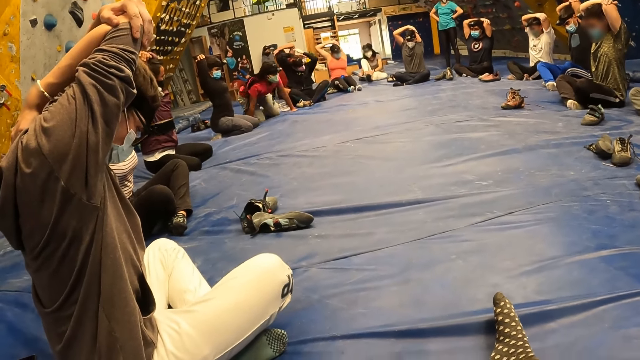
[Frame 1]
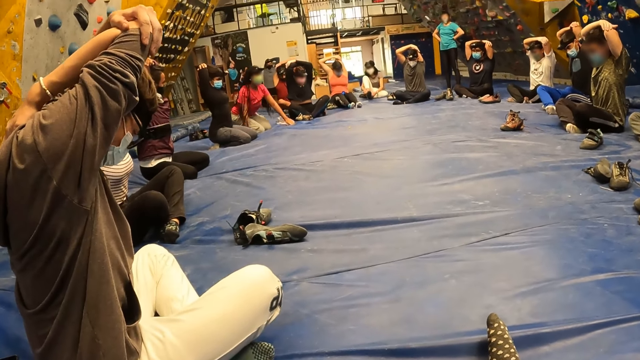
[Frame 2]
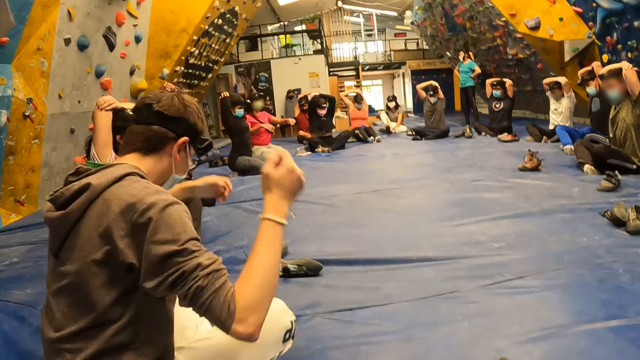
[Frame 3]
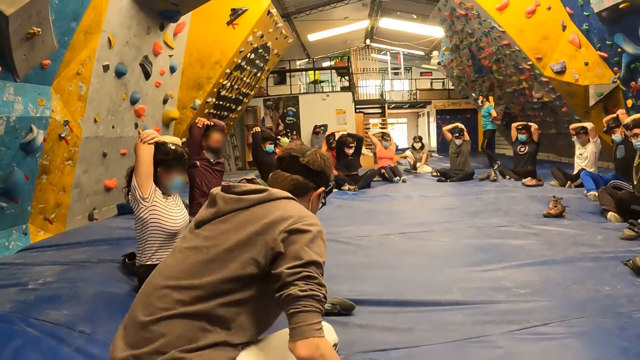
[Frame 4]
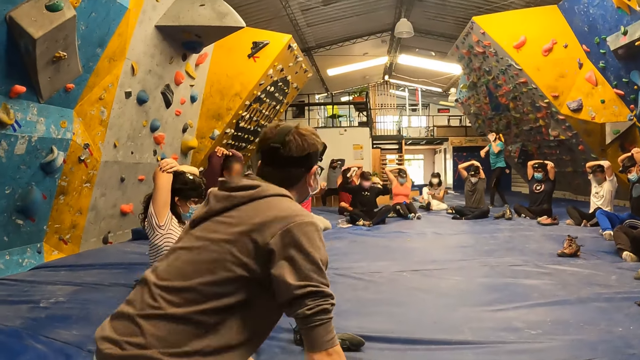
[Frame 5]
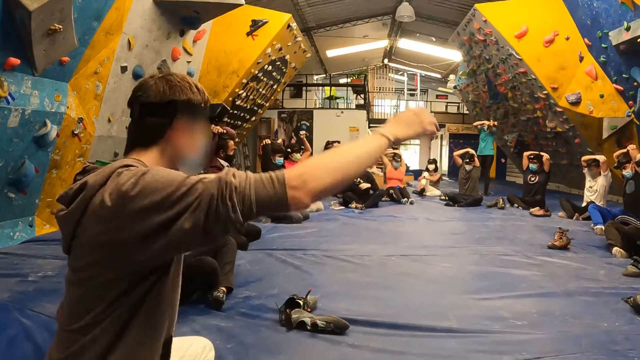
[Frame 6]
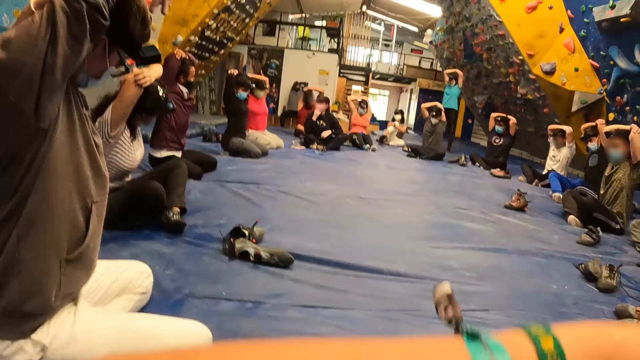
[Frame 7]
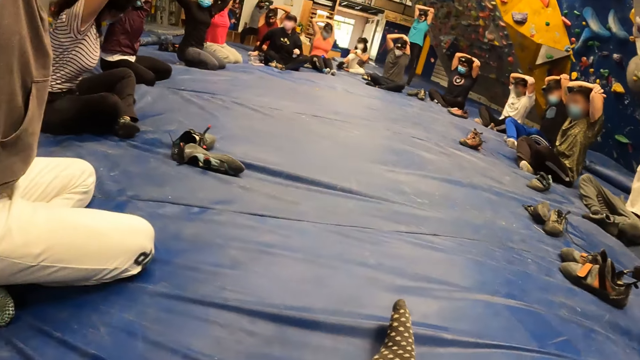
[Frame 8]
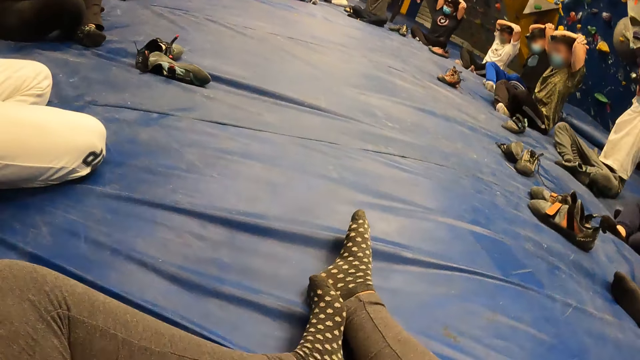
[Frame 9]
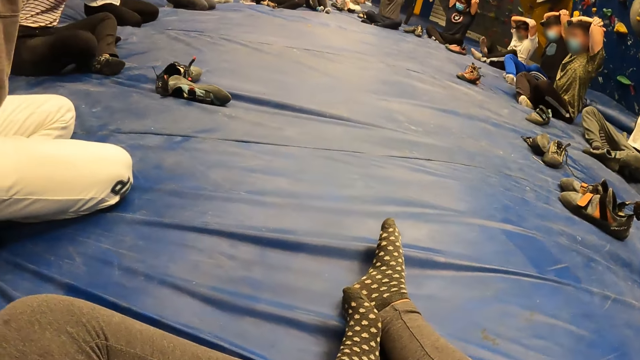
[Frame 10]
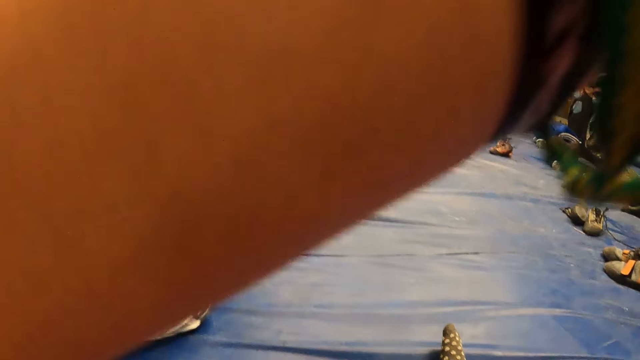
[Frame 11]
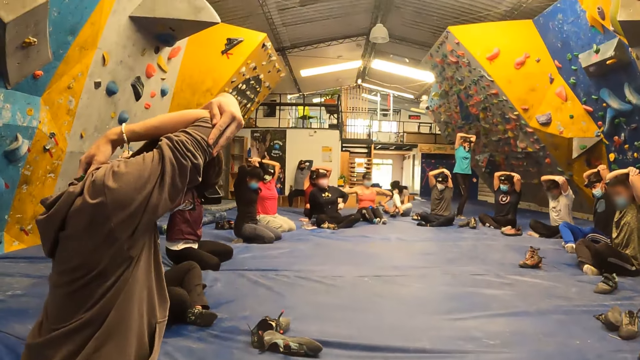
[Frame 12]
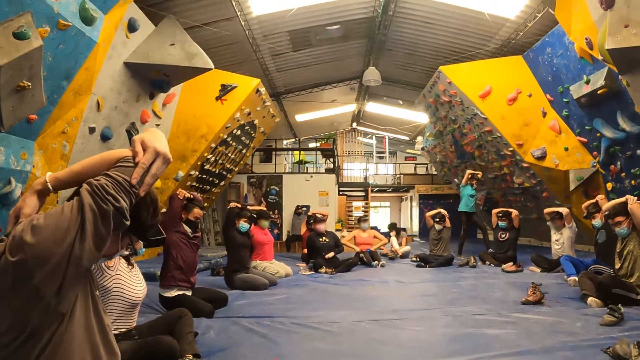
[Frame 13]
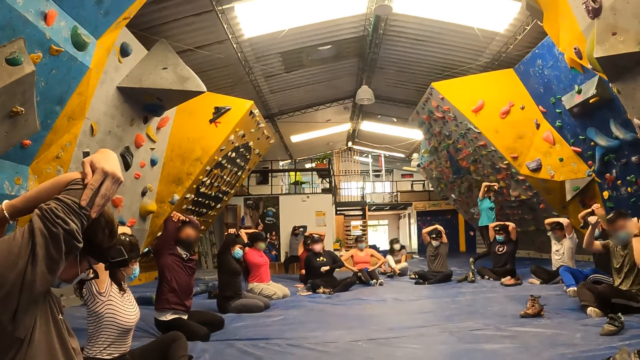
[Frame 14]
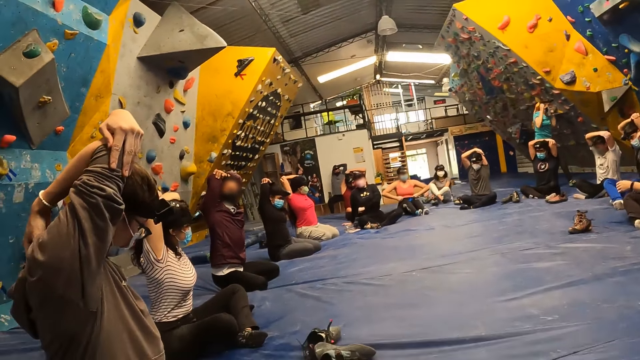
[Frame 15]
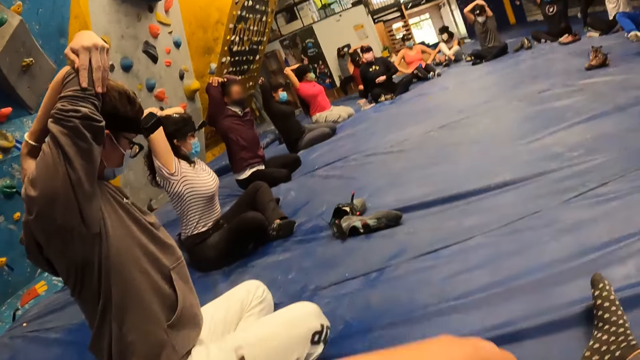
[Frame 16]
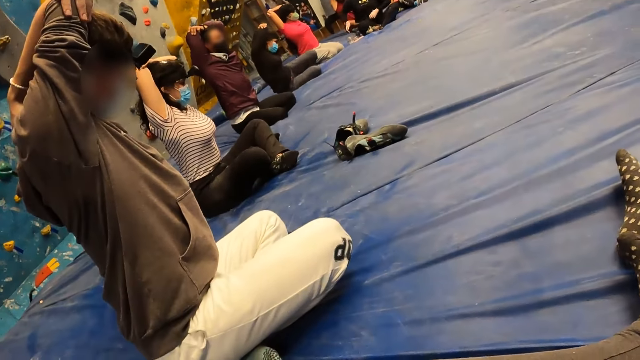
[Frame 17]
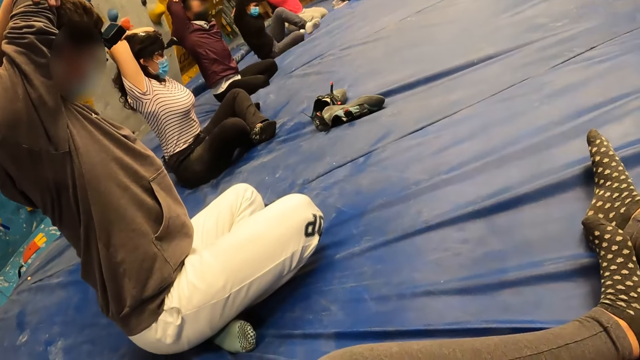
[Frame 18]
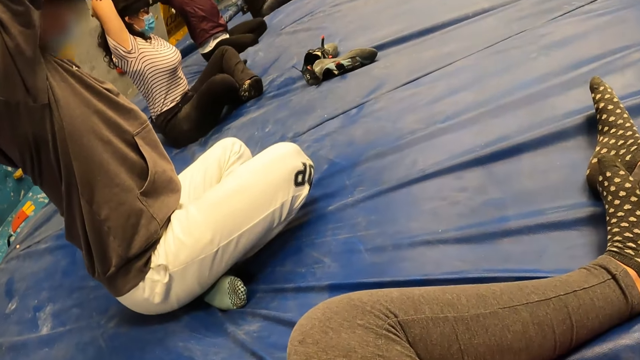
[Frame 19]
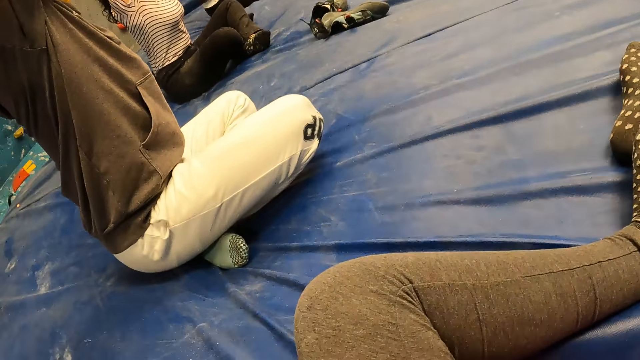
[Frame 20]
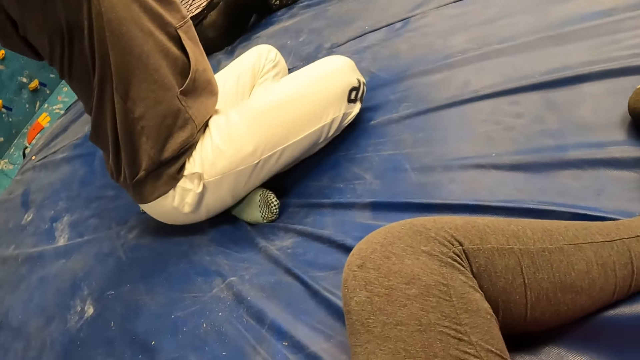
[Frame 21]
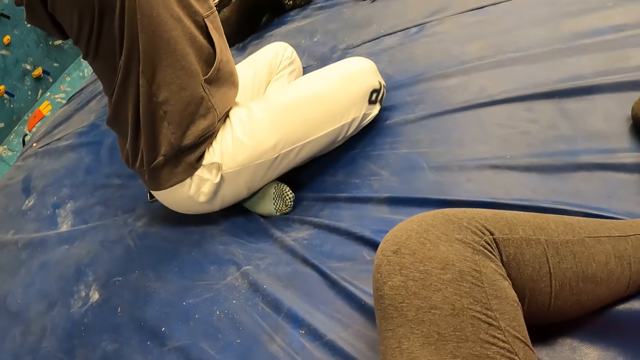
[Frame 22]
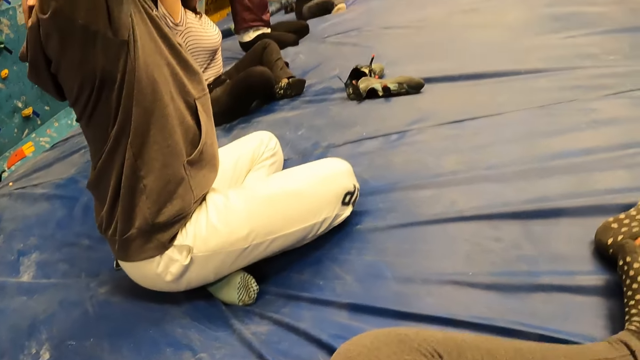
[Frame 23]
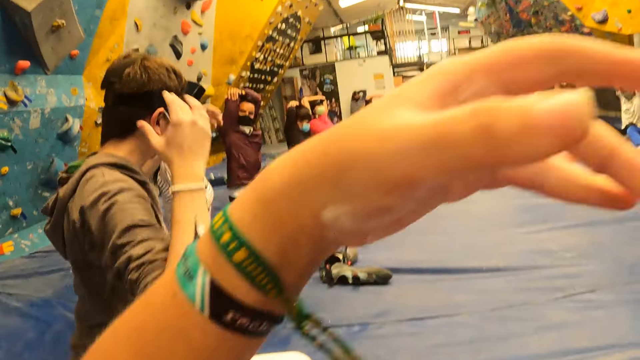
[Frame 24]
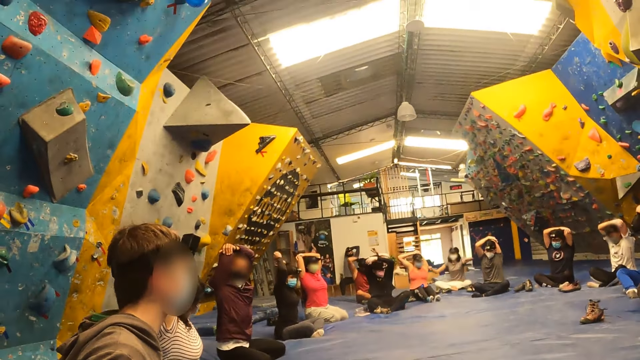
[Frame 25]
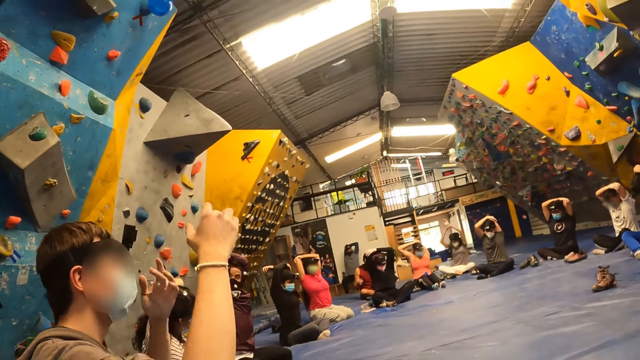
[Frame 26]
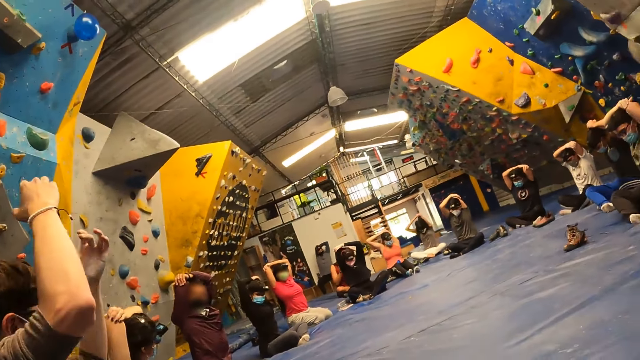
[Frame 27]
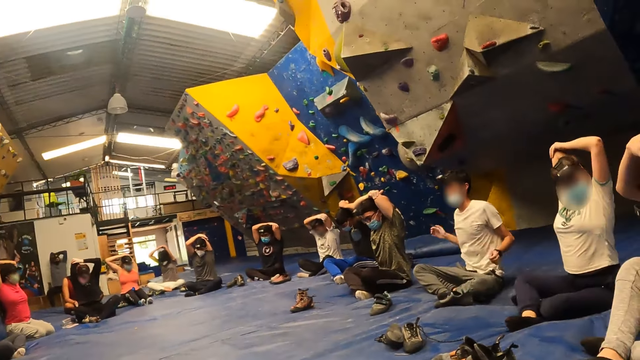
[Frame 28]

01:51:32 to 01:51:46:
The man lowers both hands. The camera wearer drops down their hands. The man adjusts his body on the bounding mat. The man stretches his right hand over his head with his left hand. The camera wearer raises their hands up. They drop their hands down. They raise their left hand. They move their feet forward. They lower their hands.

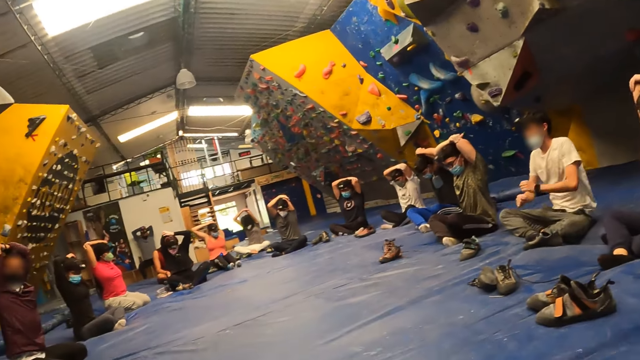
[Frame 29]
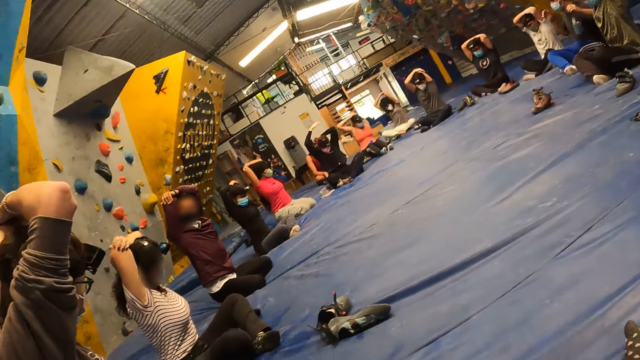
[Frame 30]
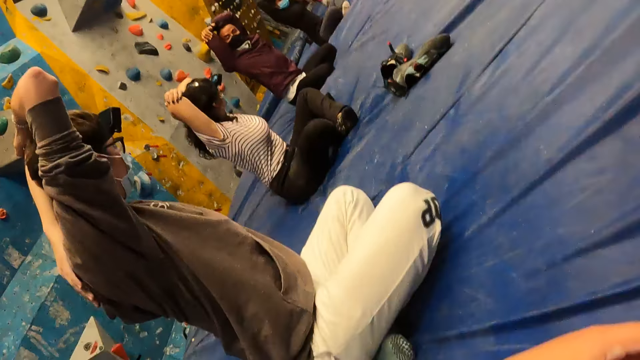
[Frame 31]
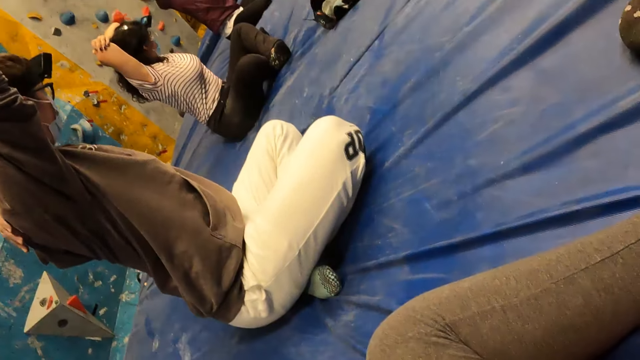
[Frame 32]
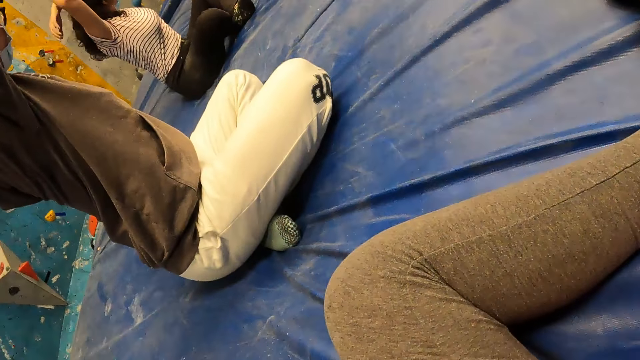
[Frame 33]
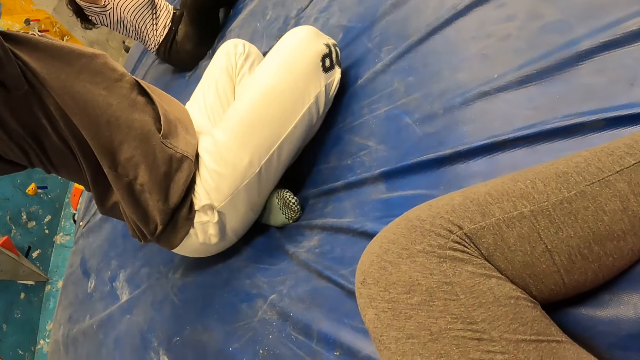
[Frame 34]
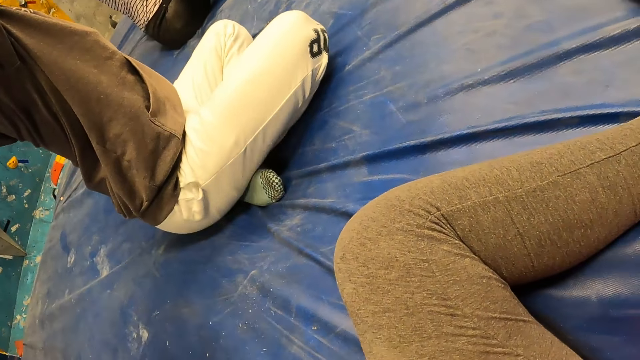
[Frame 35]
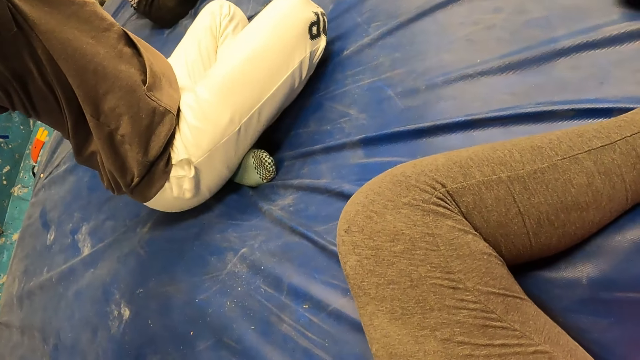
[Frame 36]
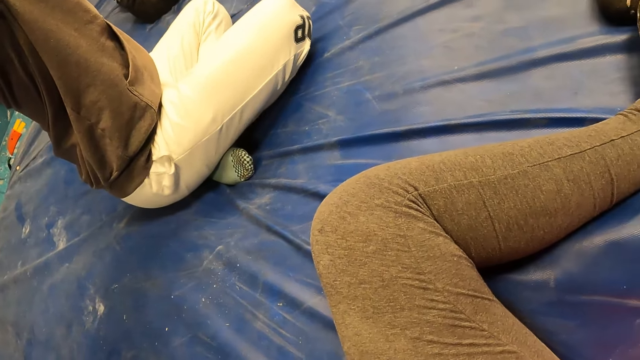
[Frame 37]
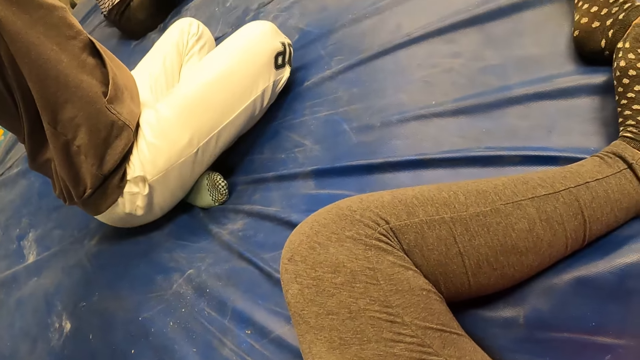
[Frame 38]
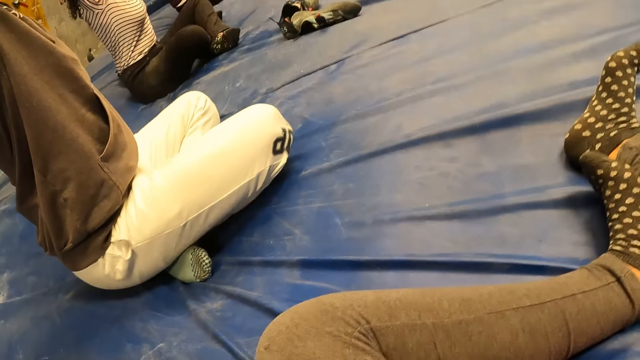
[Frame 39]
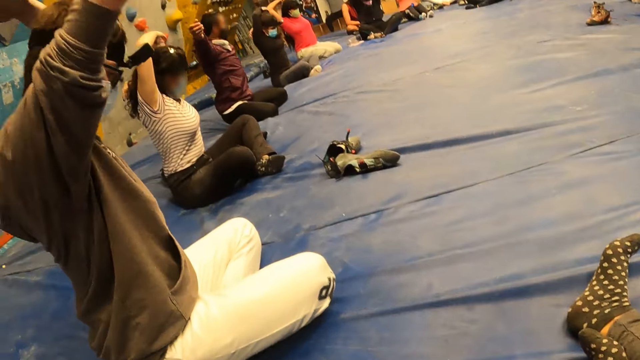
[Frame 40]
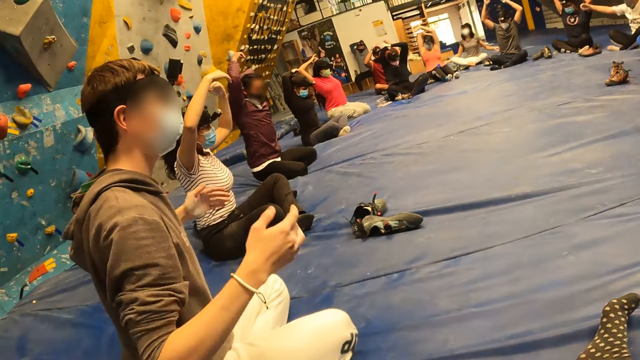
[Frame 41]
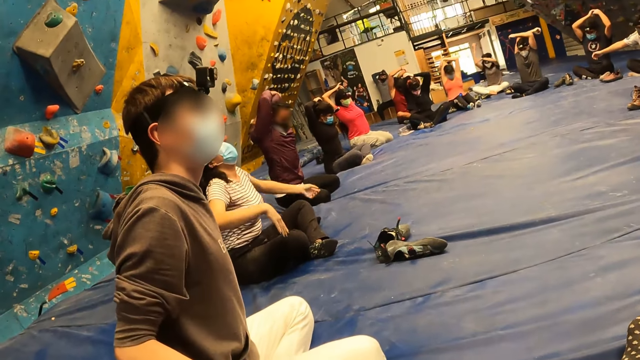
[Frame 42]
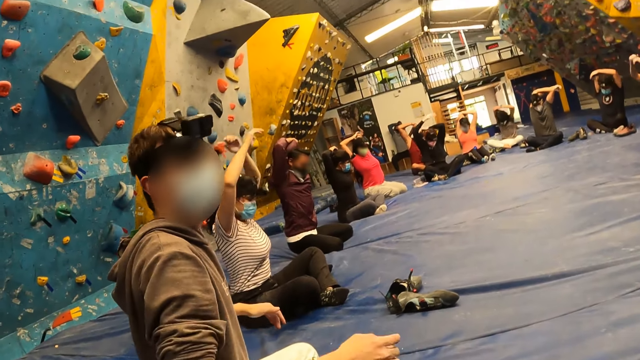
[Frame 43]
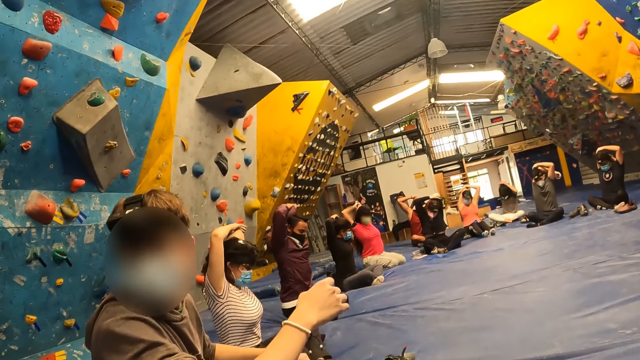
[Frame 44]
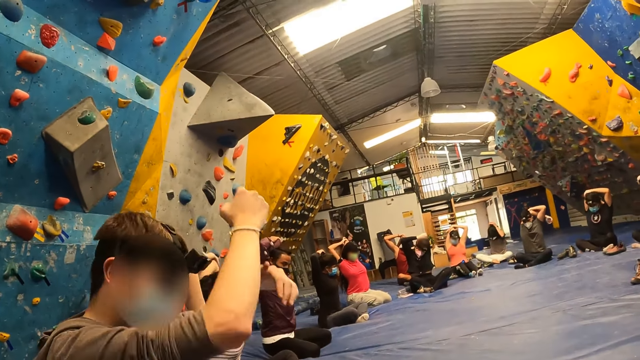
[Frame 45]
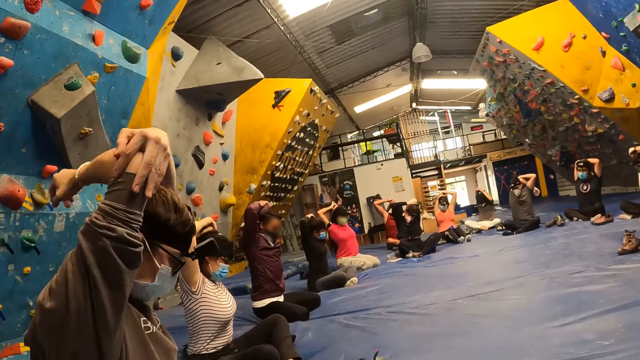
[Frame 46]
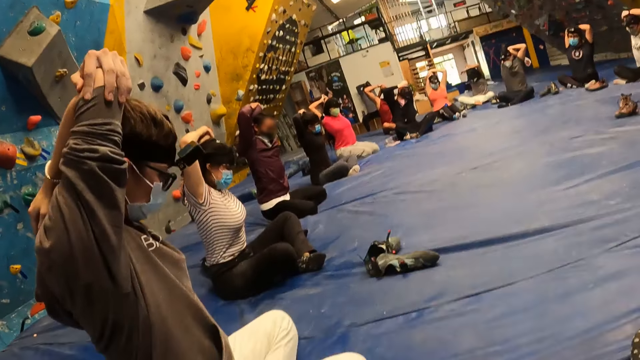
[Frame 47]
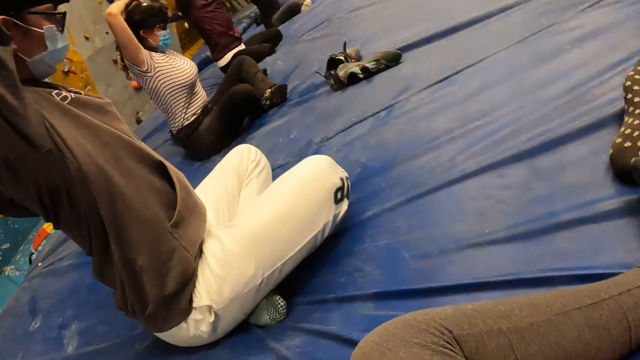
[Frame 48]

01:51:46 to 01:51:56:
The camera wearer raises their hands. They shake their left hand. The man lowers both hands. The instructor stretches his left hand over his head with his right hand. The camera wearer touches their socks. The man stretches his right hand over his head with his left hand. The camera wearer raises their right hand.
